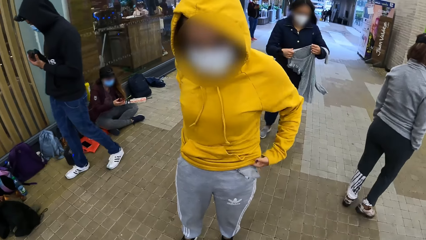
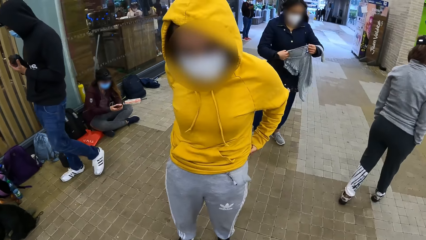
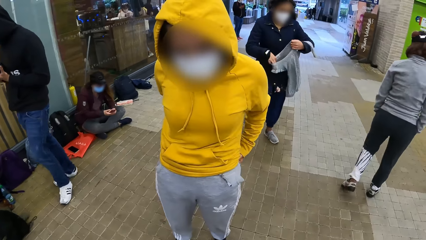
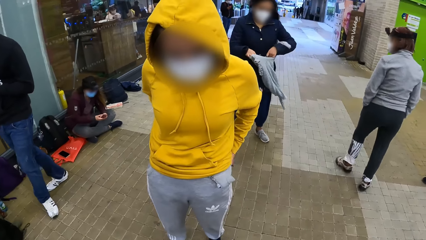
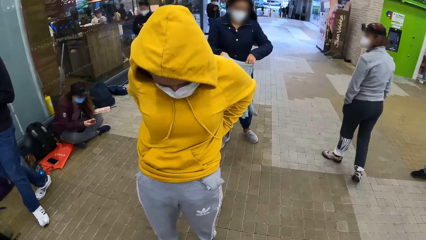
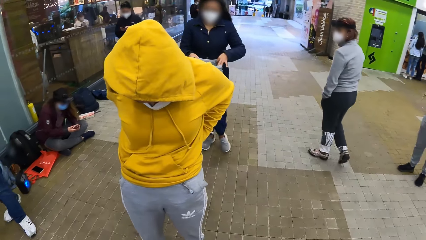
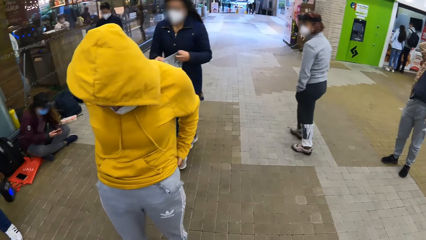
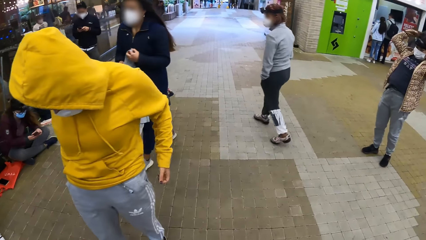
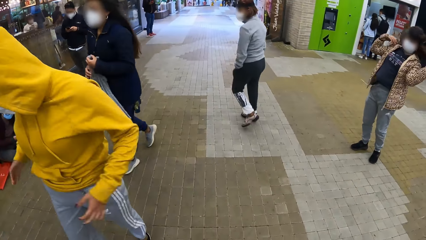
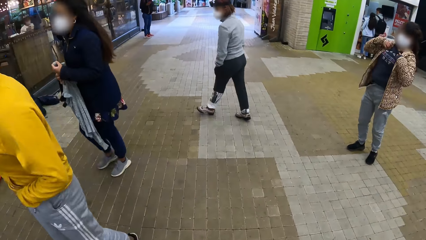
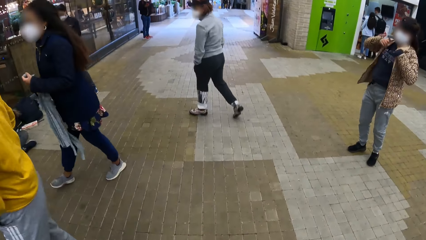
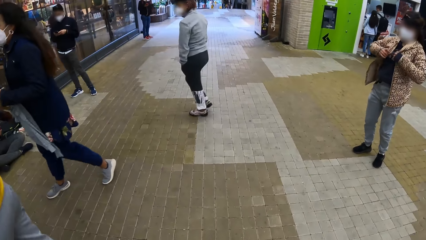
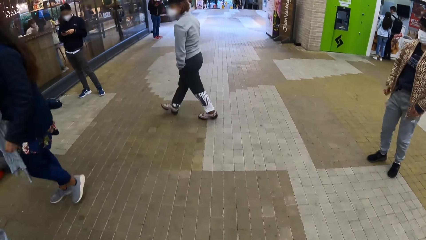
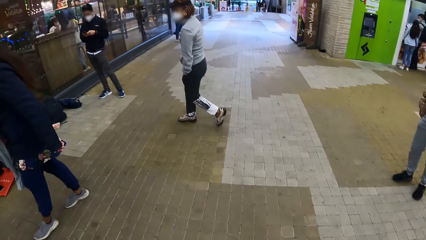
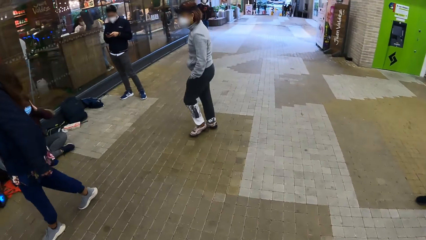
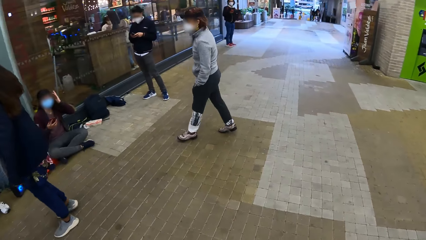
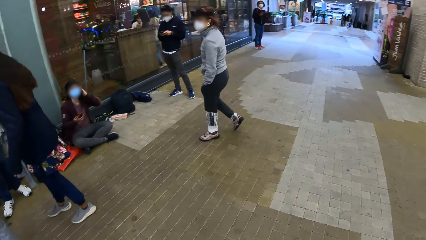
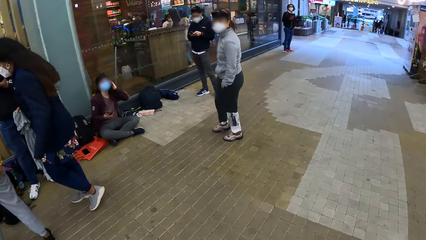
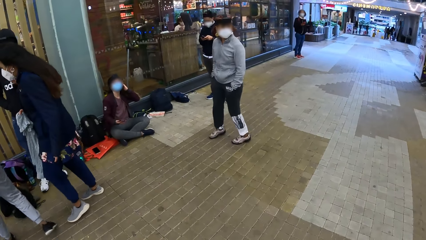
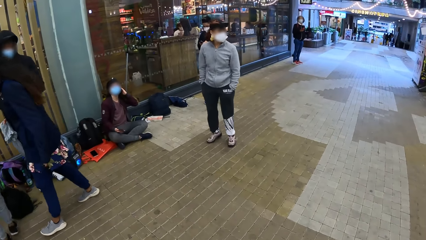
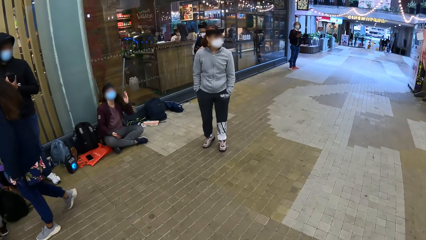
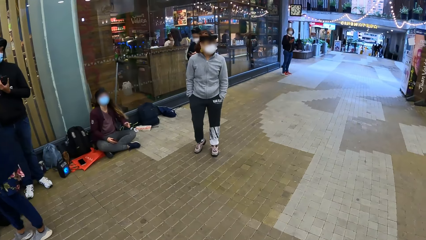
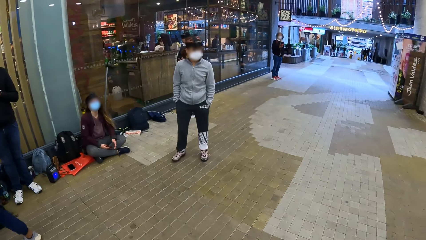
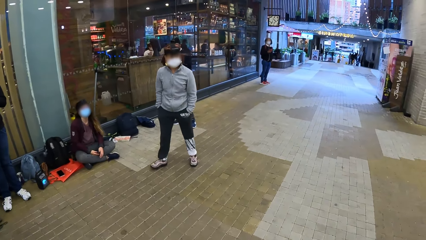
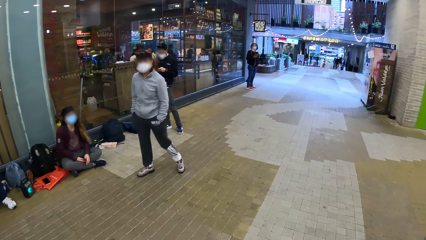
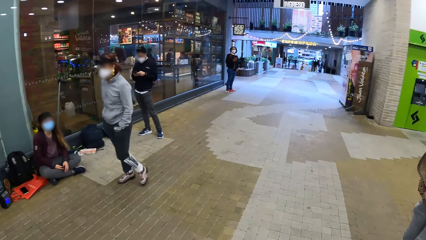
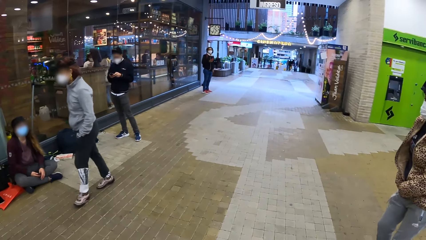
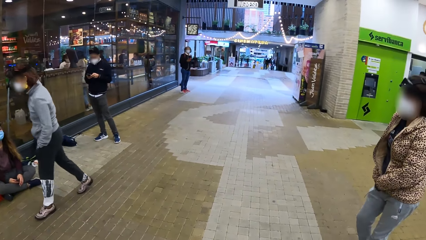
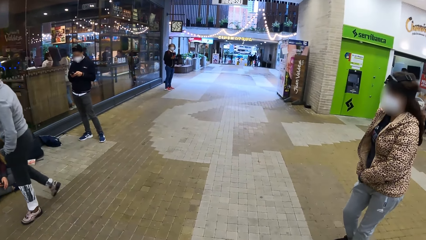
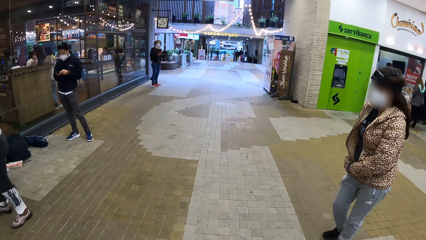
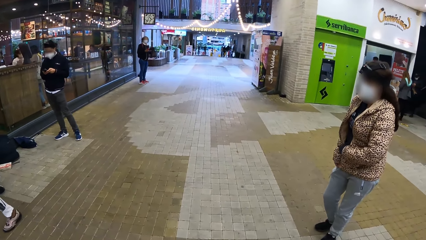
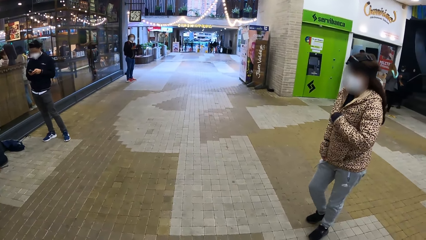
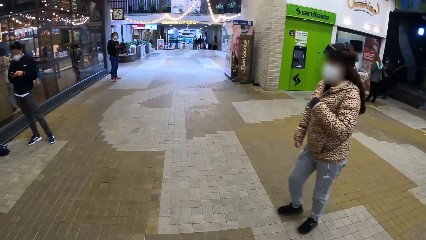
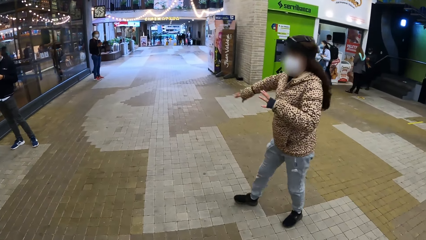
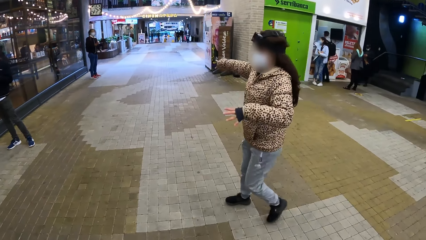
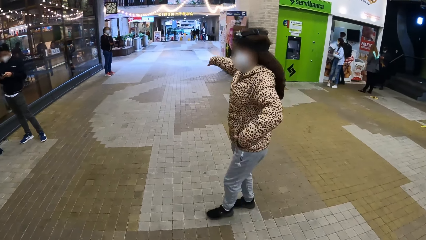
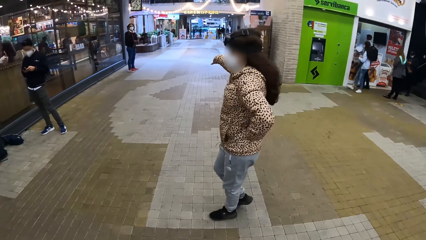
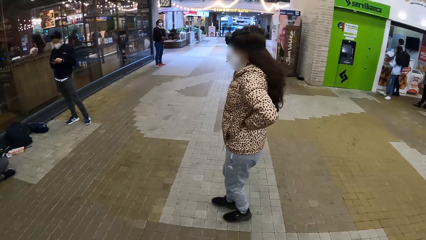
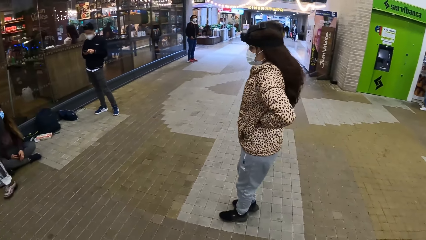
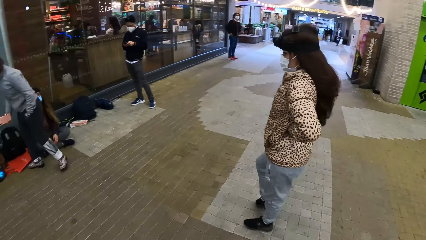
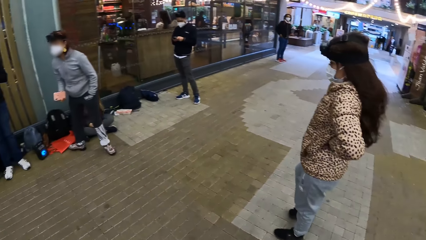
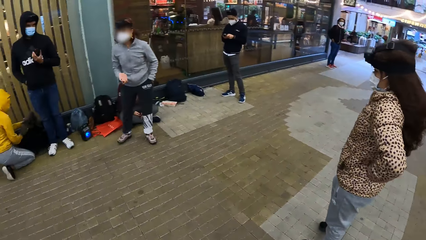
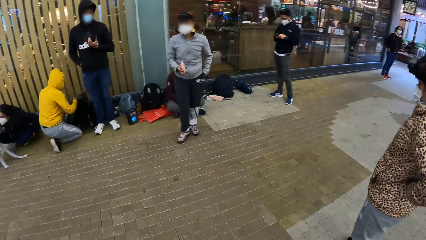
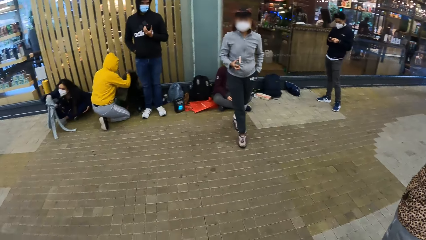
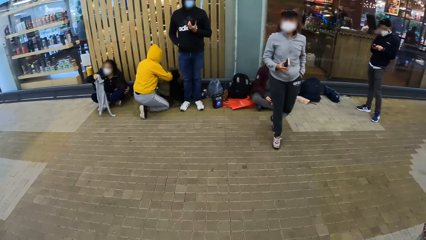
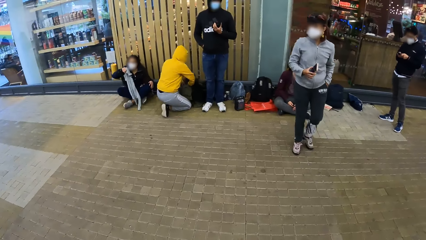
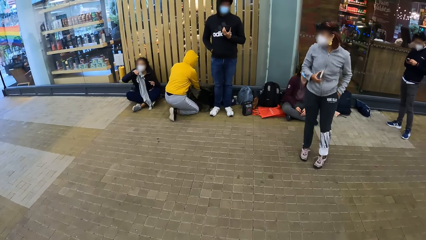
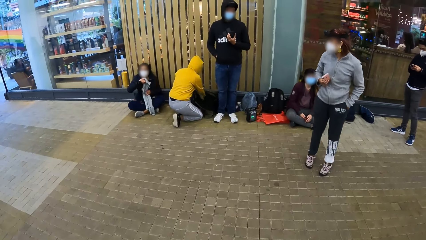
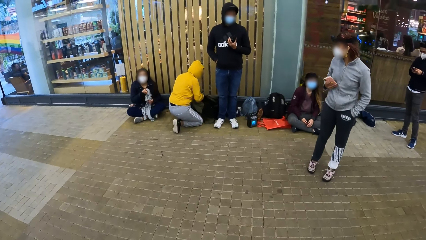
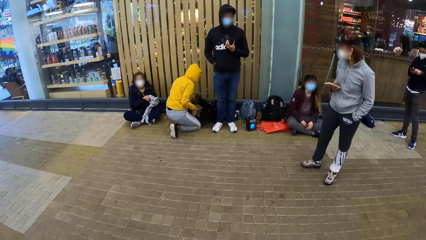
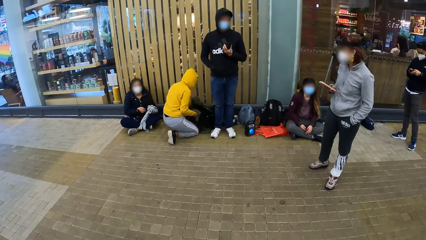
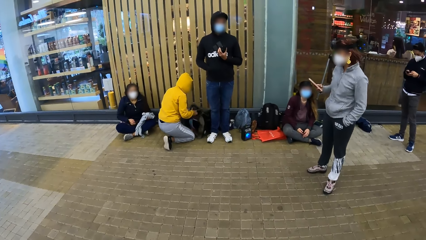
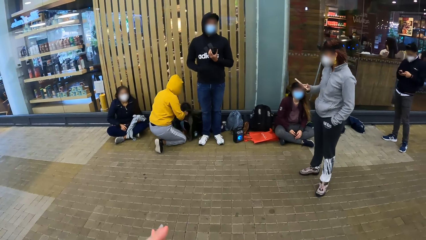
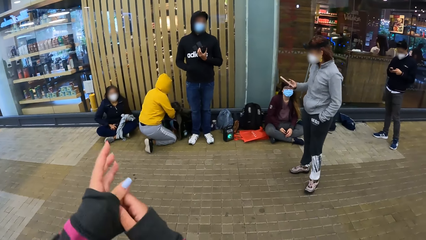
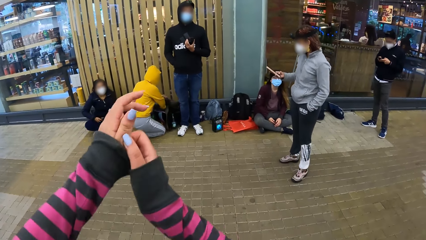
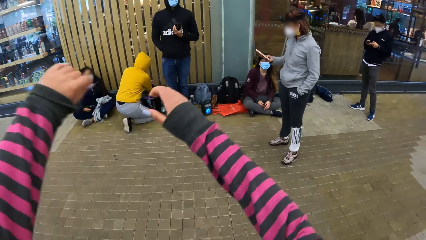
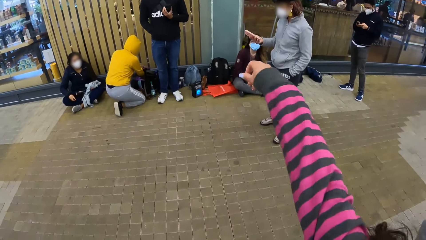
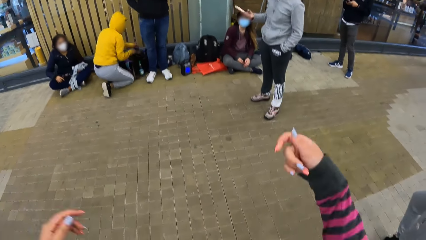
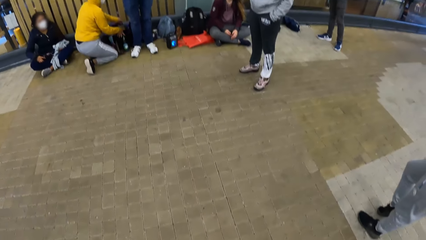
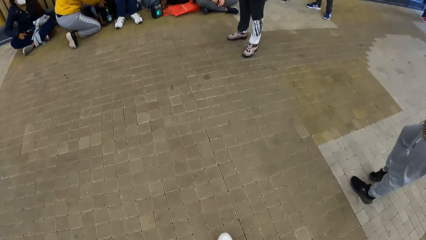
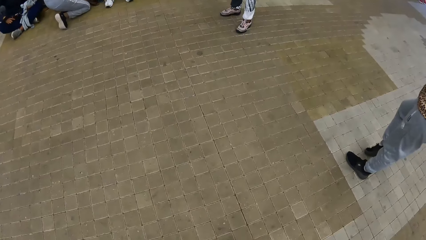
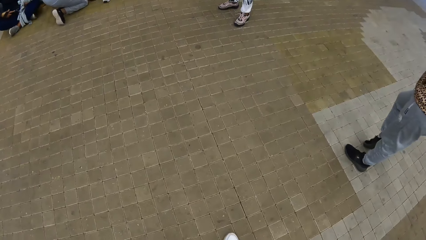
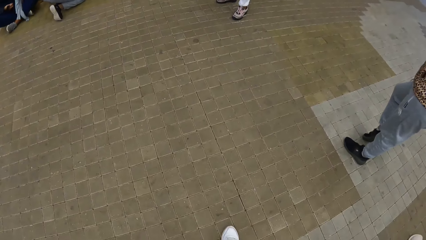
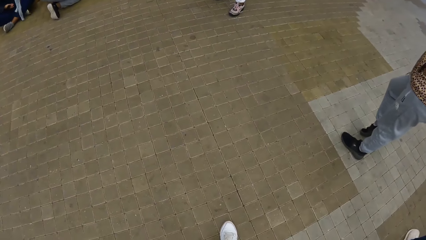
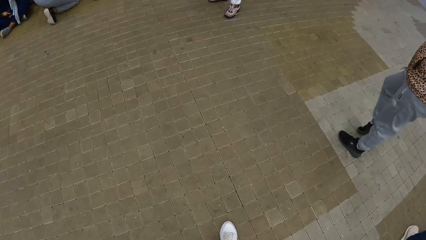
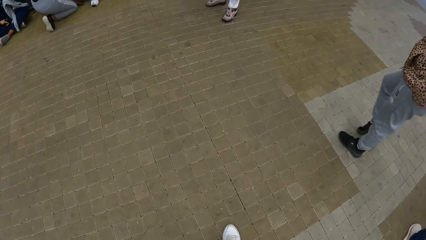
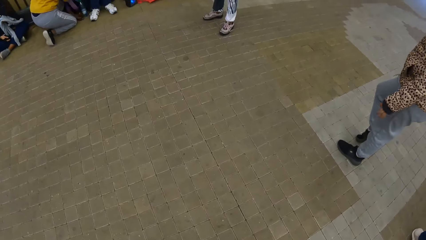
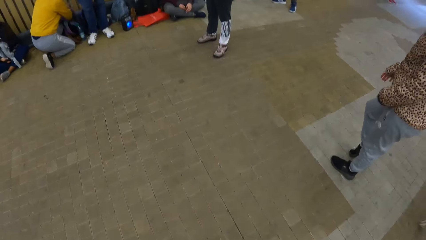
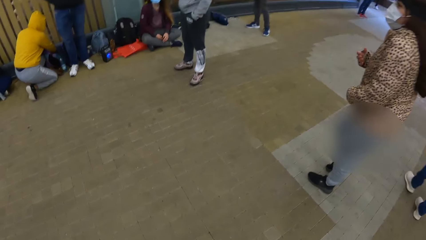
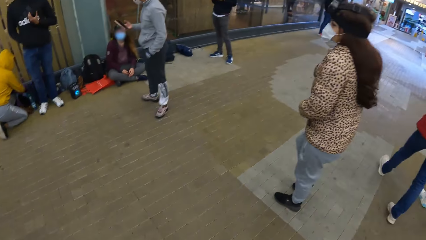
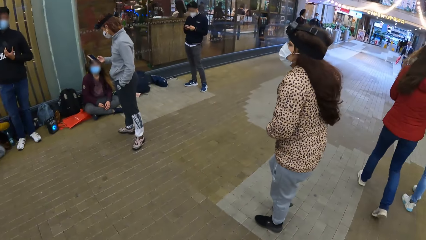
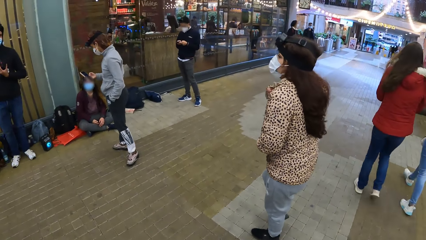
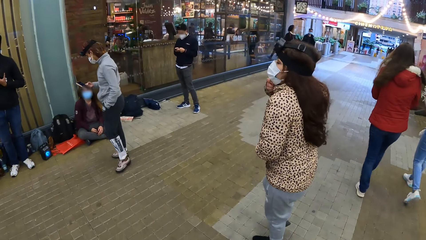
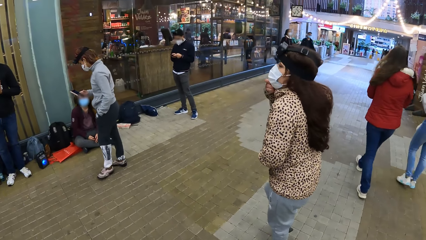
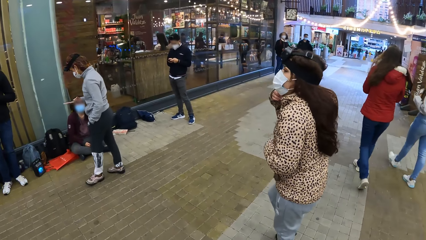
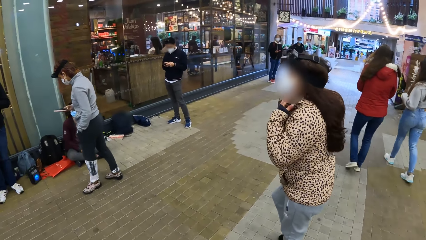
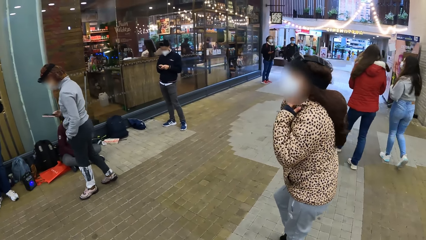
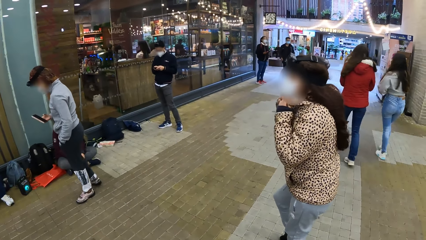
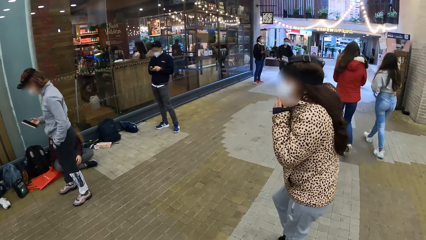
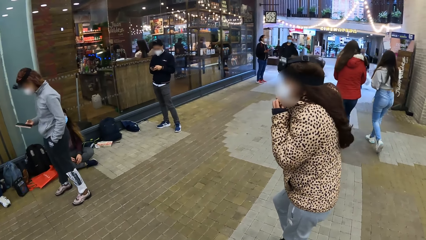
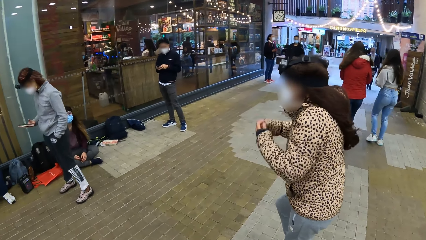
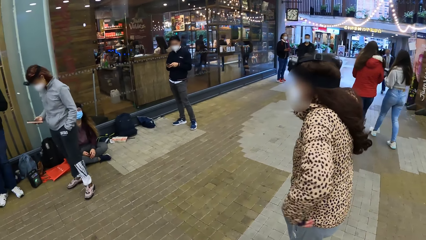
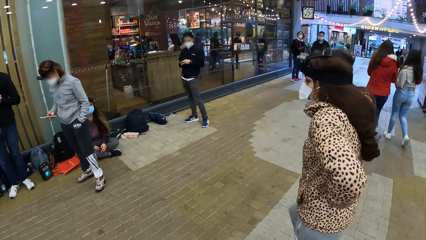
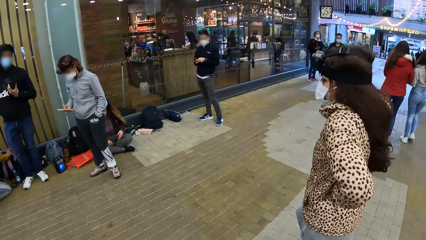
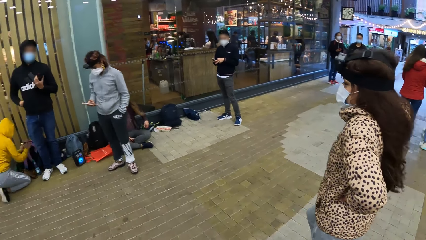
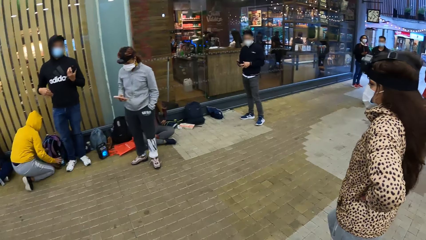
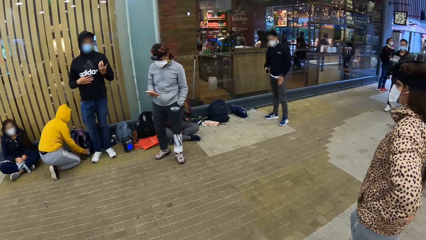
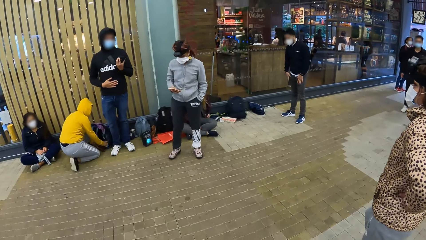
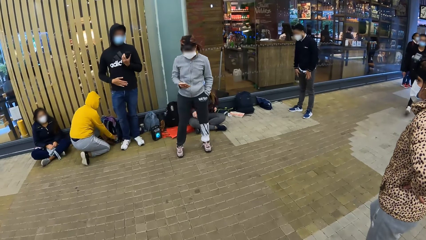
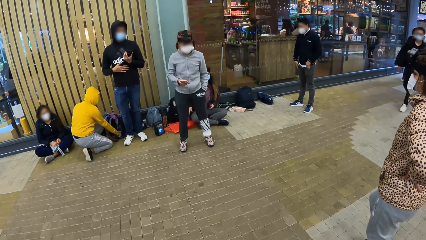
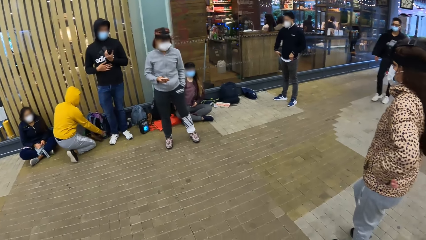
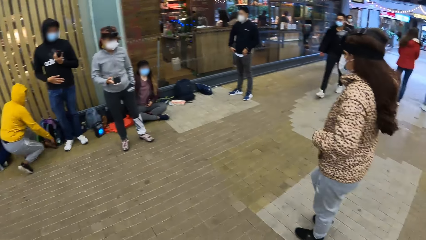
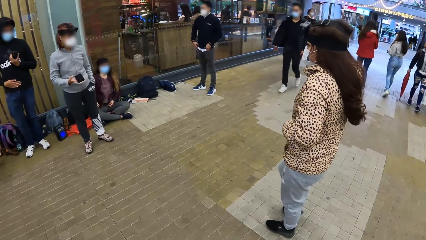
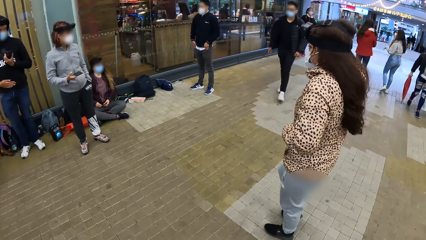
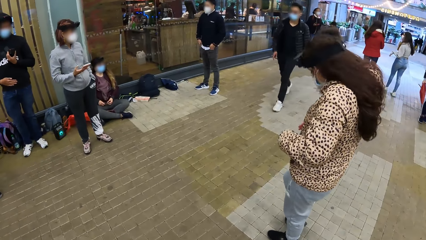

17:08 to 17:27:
The camera wearer converses with a woman. Another woman adjusts her hair with both hands. The first woman adjusts her jacket with both hands. The camera wearer looks at another woman. Another woman touches her hair with her left hand. The first woman zips up her jacket with her left hand. The first woman points at the right side with her right hand. The camera wearer looks at the first woman. The first woman puts her right hand on her waist. A third woman puts a sweatshirt into a bag on the floor with her right hand. A fourth woman takes a blouse from her right hand with her left hand. The camera wearer looks at the other woman. A fifth woman operates a phone with her right hand. The camera wearer adjusts her left sleeve with her right hand. She stretches her hands. She looks at the floor. The first woman zips up her jacket with her right hand. The camera wearer moves towards the first woman. The first woman pulls the collar of her jacket with both hands. The camera wearer converses with the first woman. The first woman puts her hands on her waist. The third woman shifts a bottle on the floor with her right hand. A man rubs his tummy with his right hand. The camera wearer looks at a man. Another man puts his left hand into his trouser pocket. He puts a phone into his trouser pocket with his right hand.
